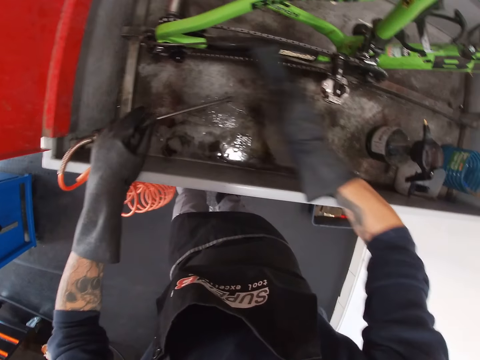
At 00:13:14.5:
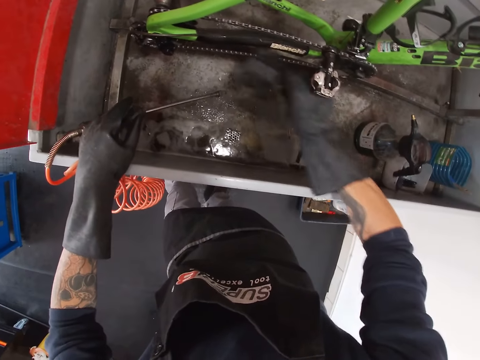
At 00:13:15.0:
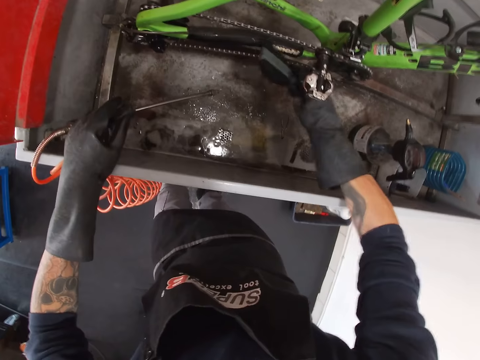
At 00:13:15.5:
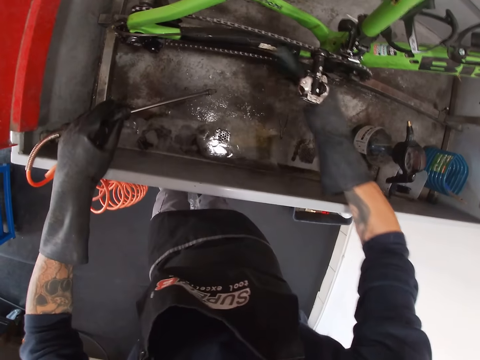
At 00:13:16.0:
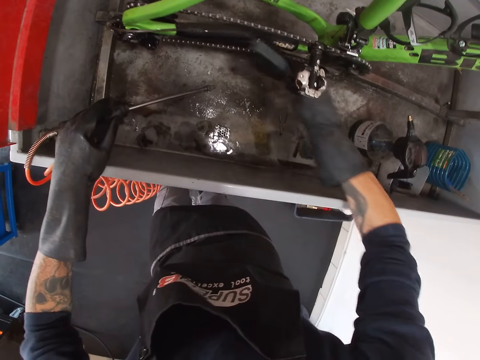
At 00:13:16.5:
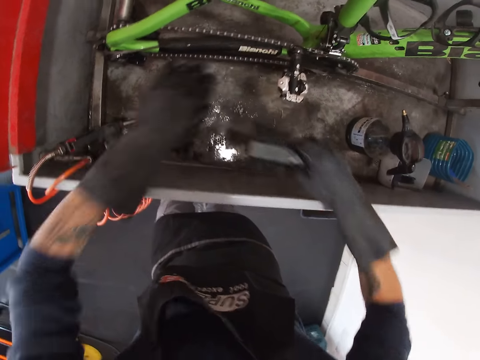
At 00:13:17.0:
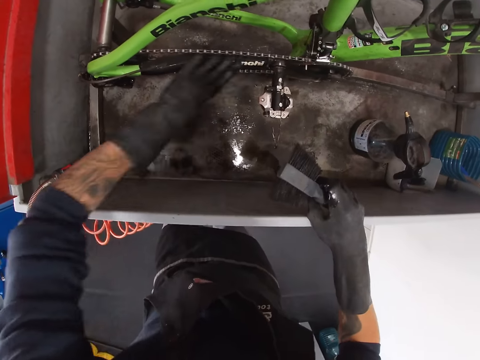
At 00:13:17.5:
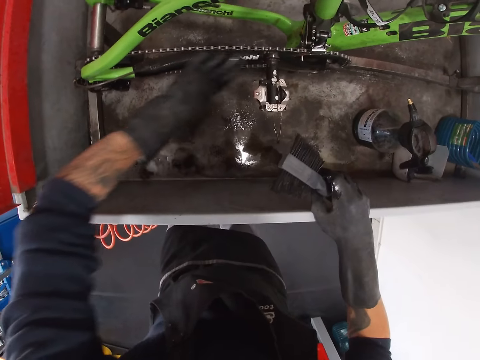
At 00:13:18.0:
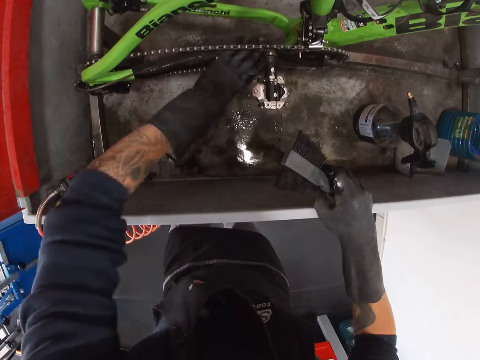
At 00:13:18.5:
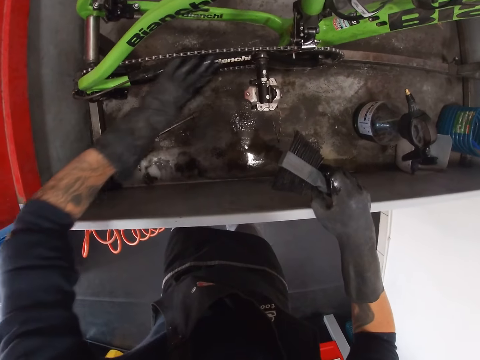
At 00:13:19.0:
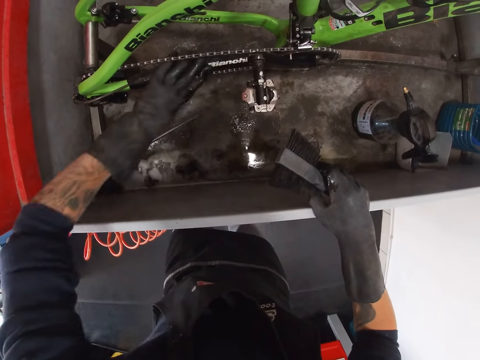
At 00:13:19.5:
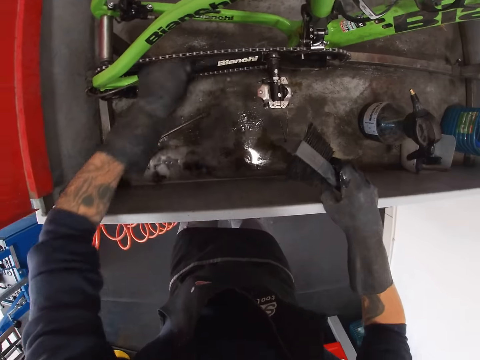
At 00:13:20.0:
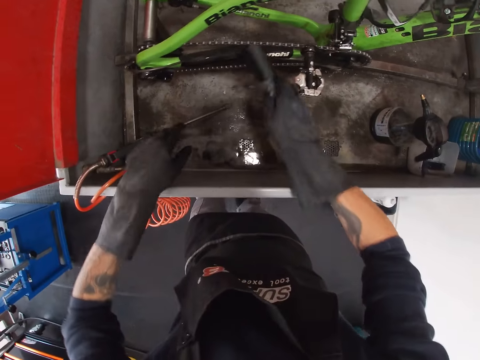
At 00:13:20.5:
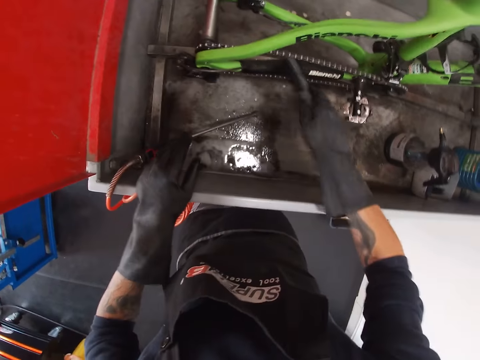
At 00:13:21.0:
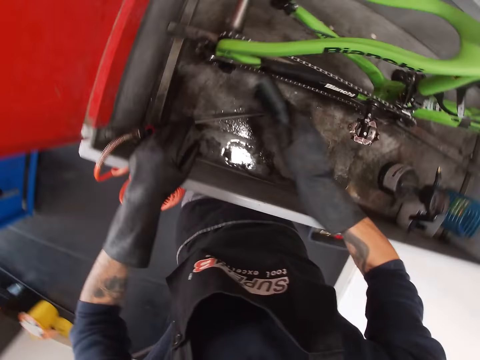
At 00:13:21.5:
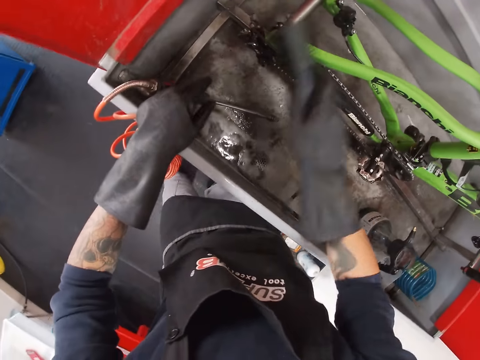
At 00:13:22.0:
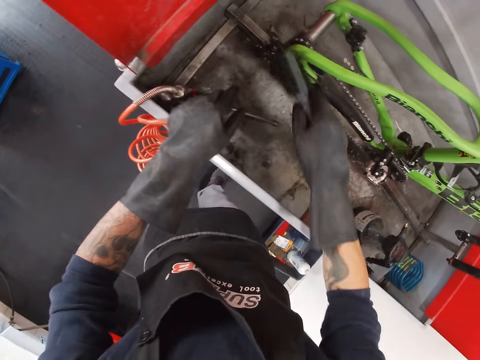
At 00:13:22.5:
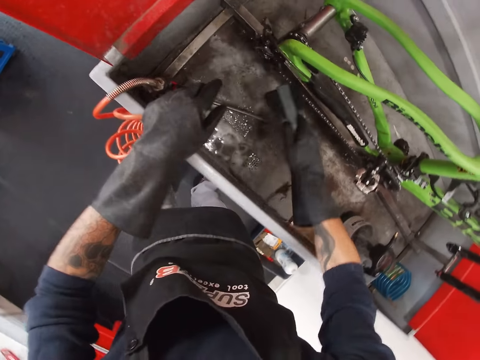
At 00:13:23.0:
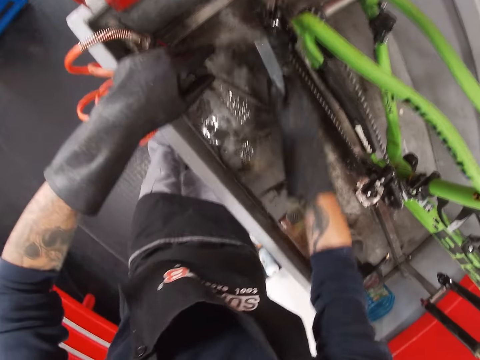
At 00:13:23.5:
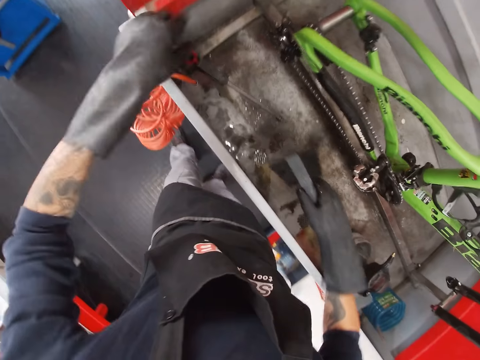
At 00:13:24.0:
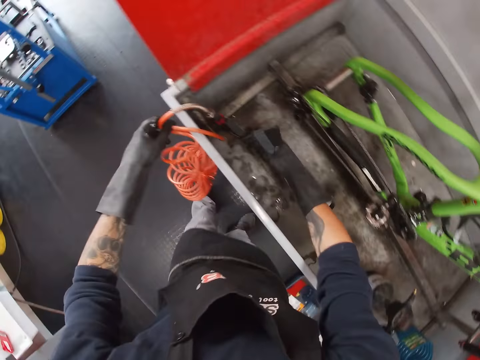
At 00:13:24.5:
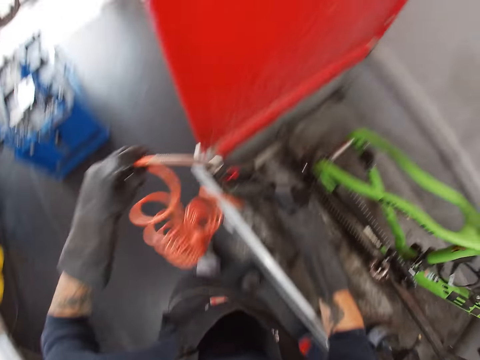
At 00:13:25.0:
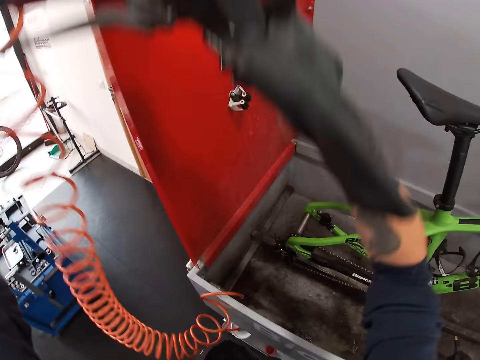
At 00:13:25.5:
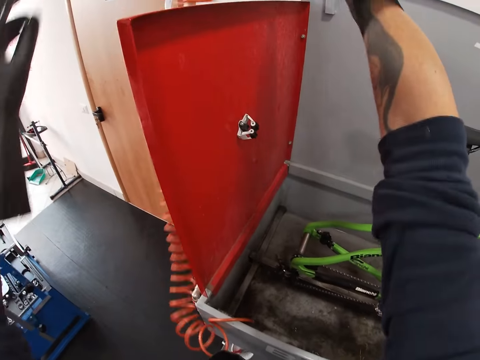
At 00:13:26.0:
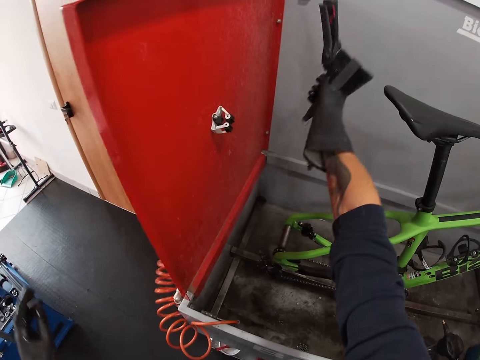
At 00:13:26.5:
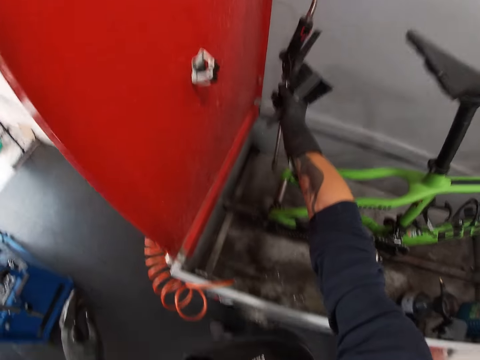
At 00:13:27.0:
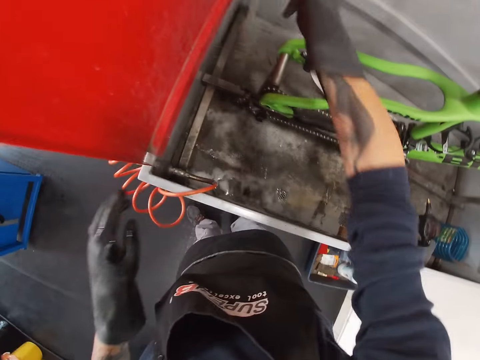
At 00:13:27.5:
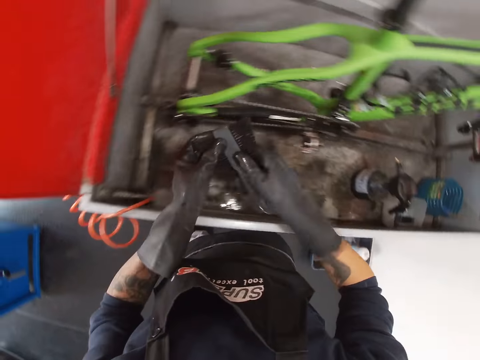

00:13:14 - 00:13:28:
The camera wearer rubs the chain stay of the bicycle with his left hand. He scrubs the rear derailleur of the bicycle in the bicycle wash with the brush in his right hand. He lifts the ring hose from the bicycle wash with both hands. He places the ring hose on the bicycle wash lid with his right hand.

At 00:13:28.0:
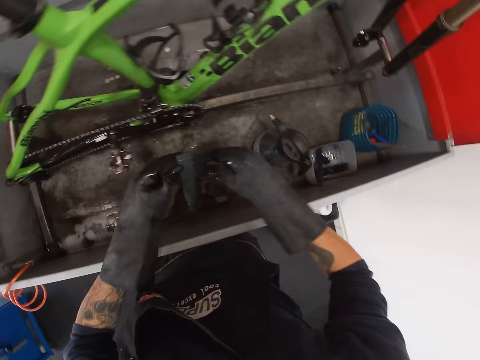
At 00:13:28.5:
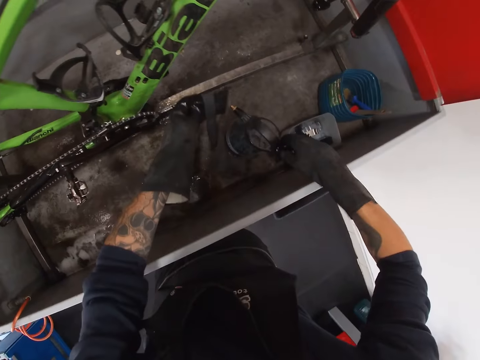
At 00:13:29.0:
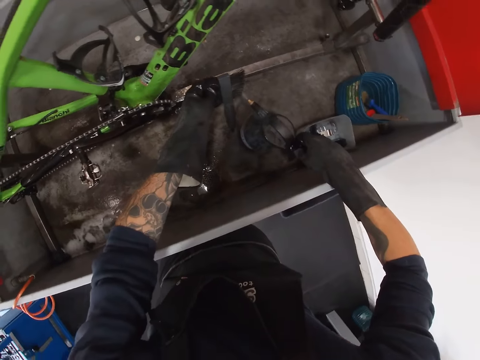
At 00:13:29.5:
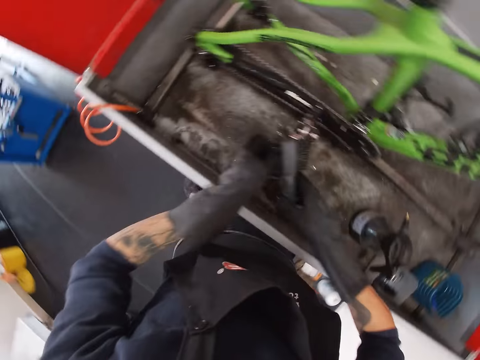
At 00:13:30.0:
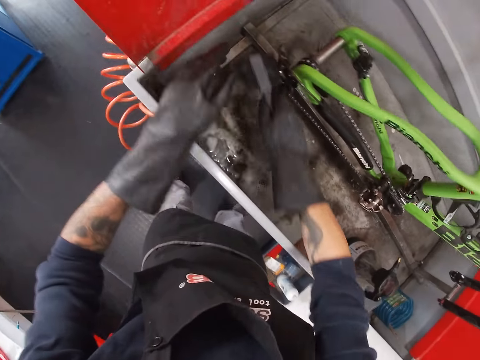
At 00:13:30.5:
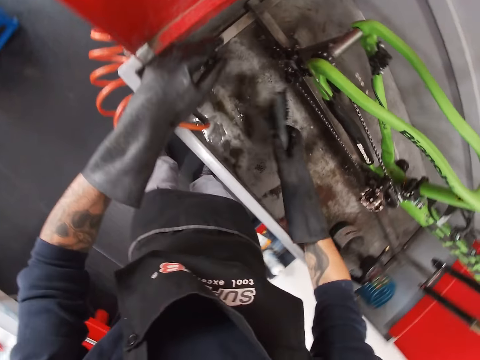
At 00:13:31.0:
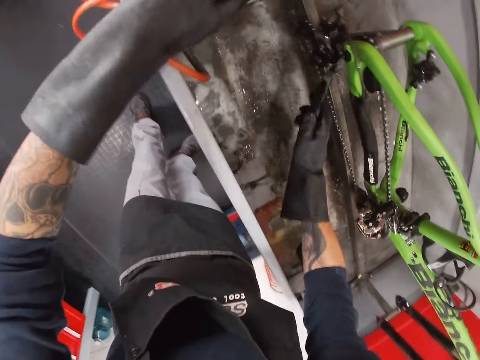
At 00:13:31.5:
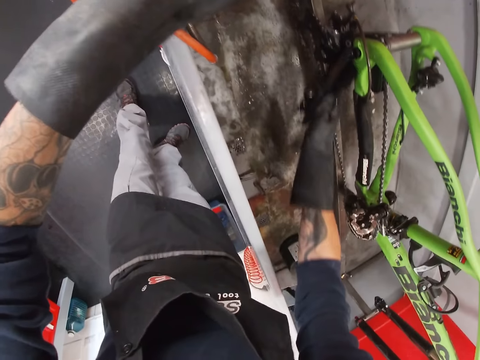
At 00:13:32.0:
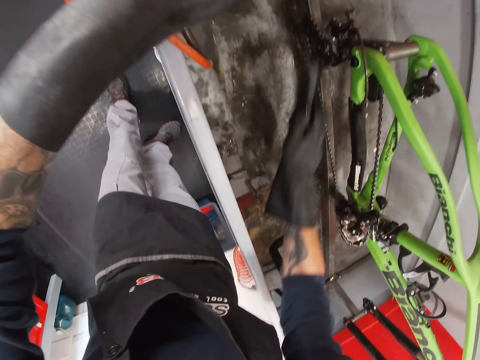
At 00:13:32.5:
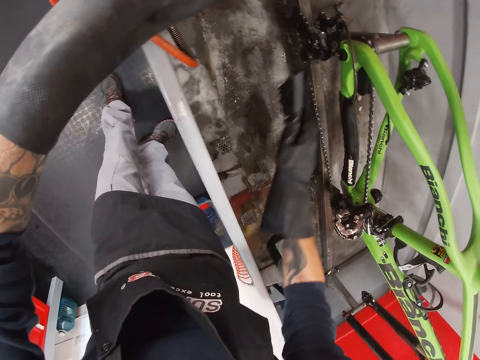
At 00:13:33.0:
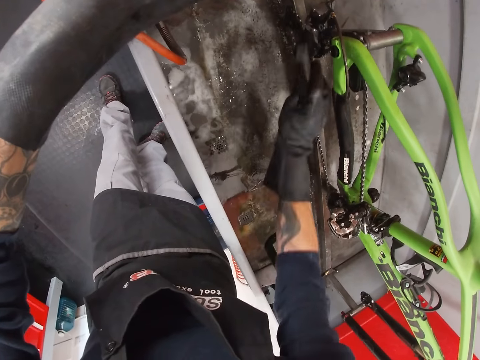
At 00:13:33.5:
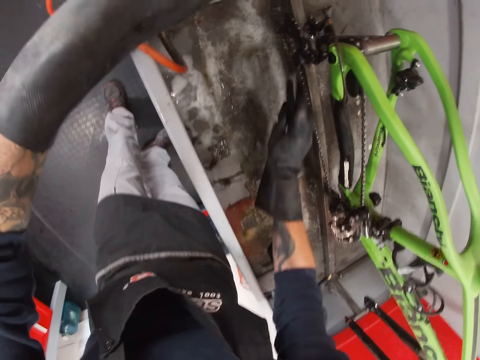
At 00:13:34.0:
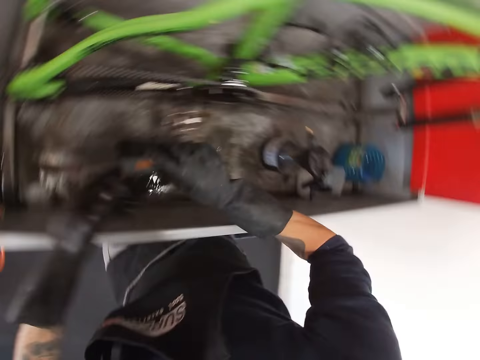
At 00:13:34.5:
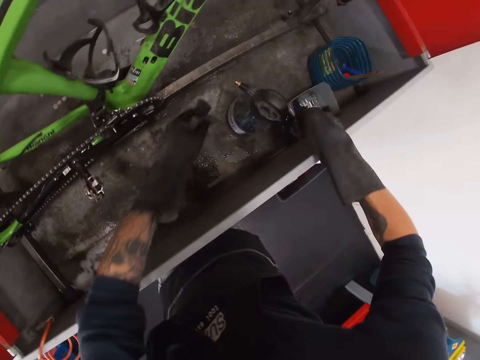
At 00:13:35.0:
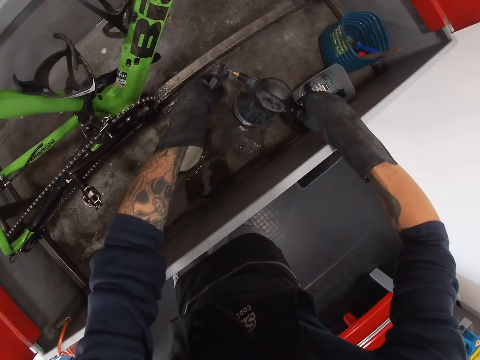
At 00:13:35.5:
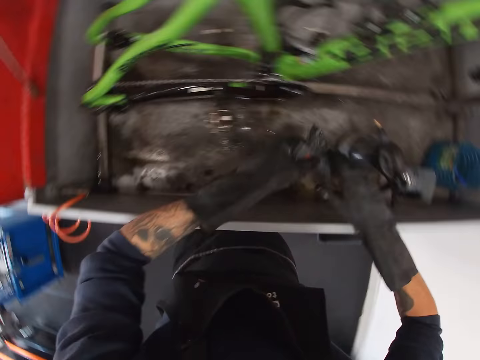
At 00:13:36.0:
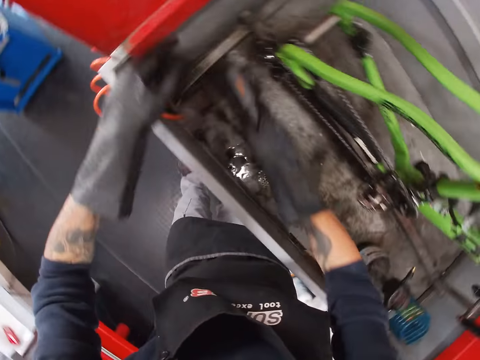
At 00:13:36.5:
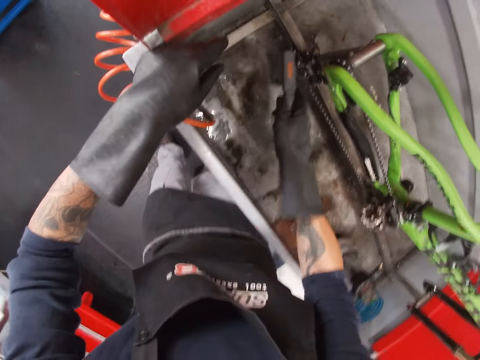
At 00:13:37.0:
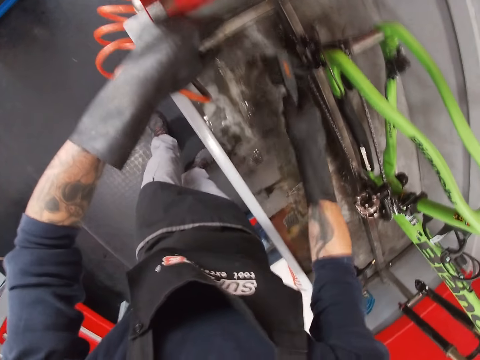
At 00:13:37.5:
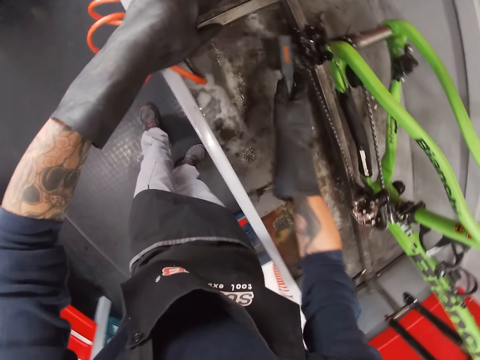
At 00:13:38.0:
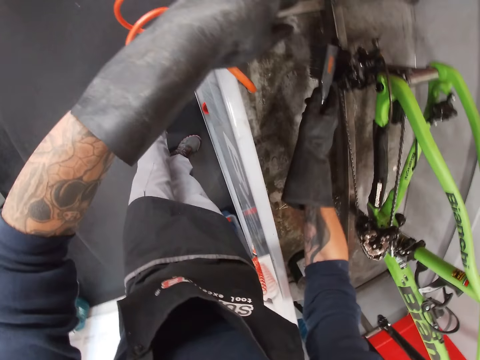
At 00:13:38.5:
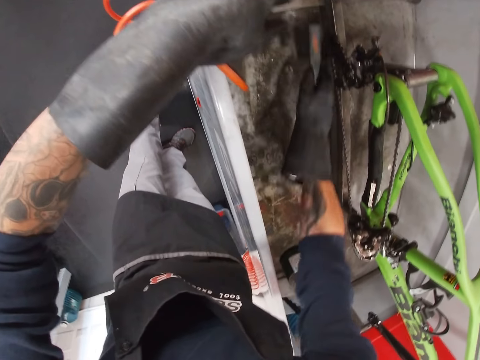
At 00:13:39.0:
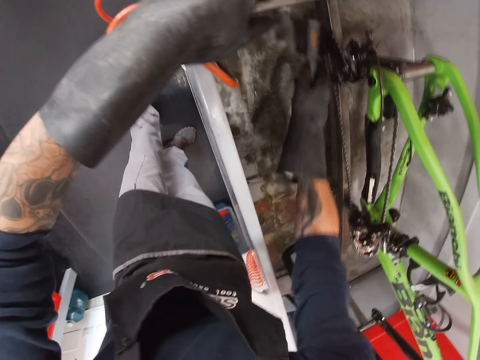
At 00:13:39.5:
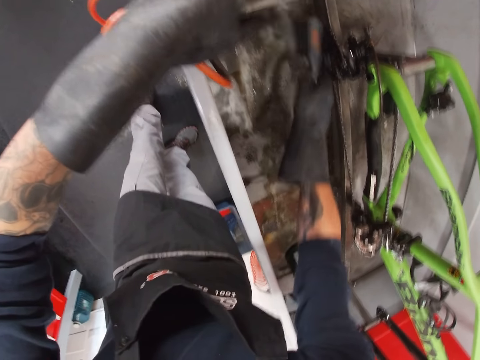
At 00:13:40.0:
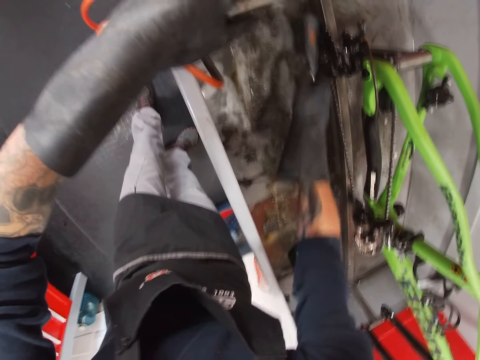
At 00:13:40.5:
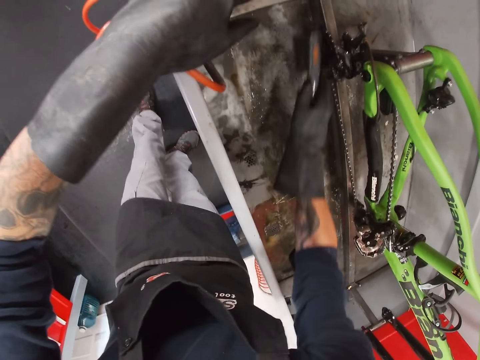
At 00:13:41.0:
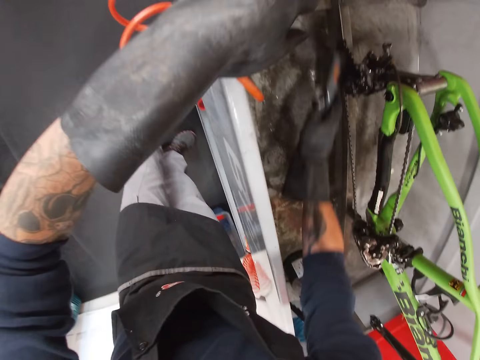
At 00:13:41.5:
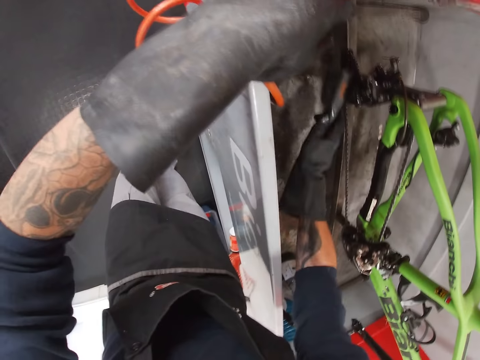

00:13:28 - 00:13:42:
The camera wearer presses the brush. He transfers the brush from his right hand to his left hand. He sprays some liquid wash from the jar to the brush with his right hand. He transfers the brush from his left hand to his right hand. He scrubs the rear derailleur of the bicycle in the bicycle wash with the brush in his right hand. He transfers the brush from his right hand to his left hand. He sprays some liquid wash from the jar to the brush with his right hand. He transfers the brush from his left hand to his right hand. He scrubs the rear derailleur of the bicycle in the bicycle wash with the brush in his right hand.
